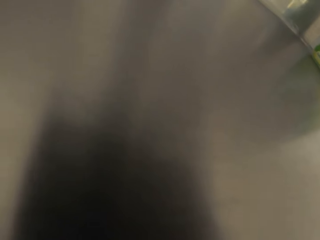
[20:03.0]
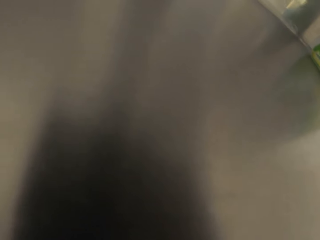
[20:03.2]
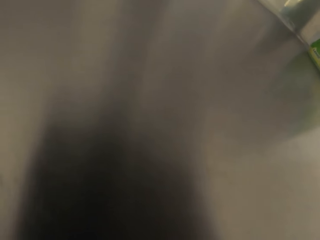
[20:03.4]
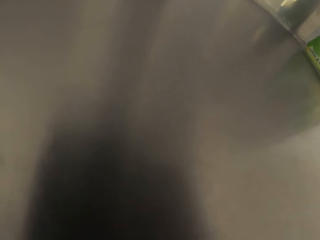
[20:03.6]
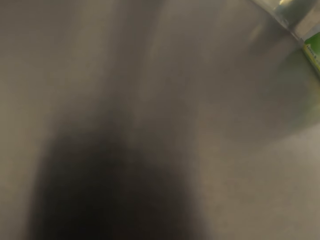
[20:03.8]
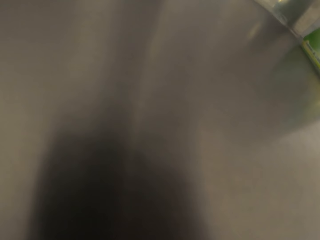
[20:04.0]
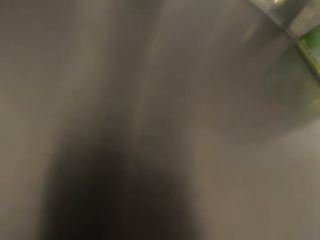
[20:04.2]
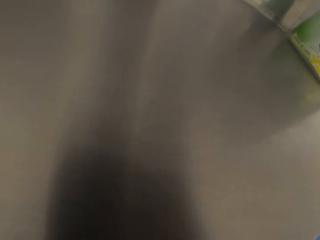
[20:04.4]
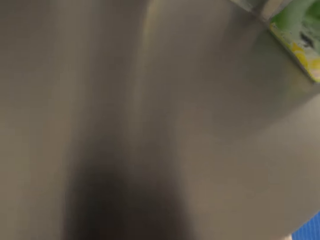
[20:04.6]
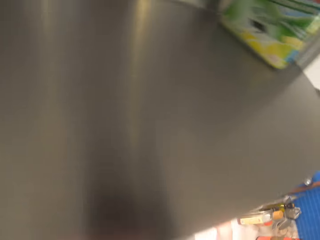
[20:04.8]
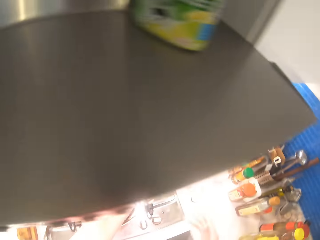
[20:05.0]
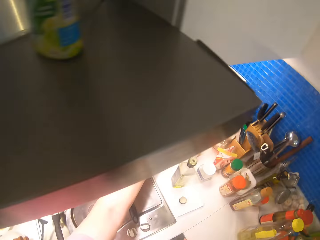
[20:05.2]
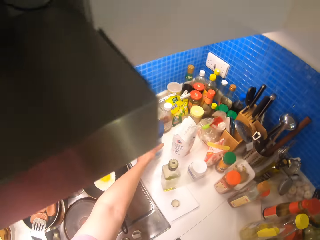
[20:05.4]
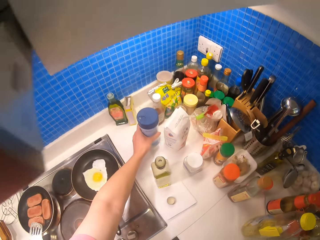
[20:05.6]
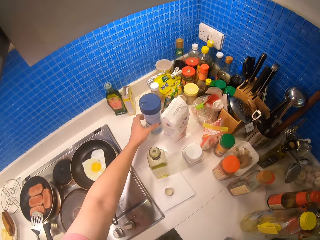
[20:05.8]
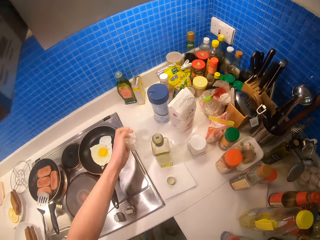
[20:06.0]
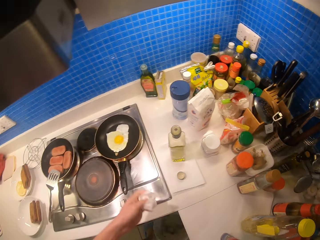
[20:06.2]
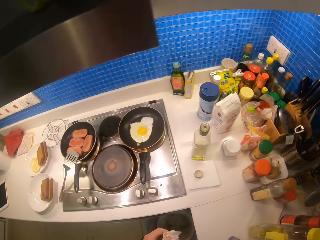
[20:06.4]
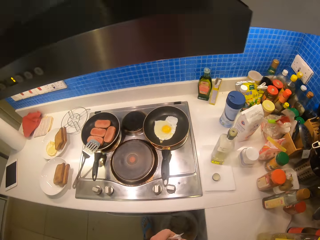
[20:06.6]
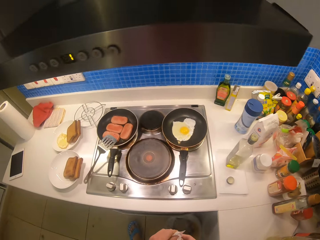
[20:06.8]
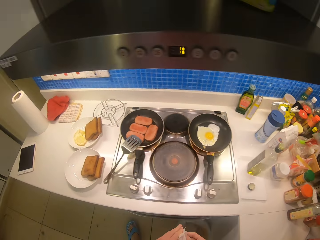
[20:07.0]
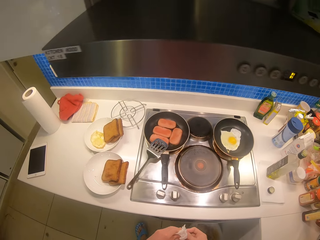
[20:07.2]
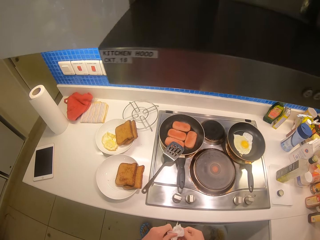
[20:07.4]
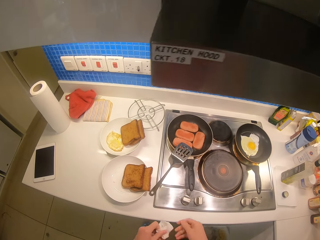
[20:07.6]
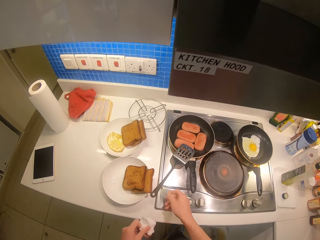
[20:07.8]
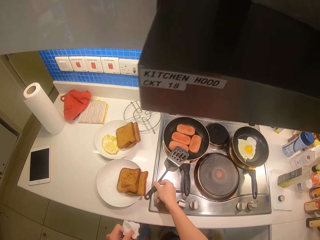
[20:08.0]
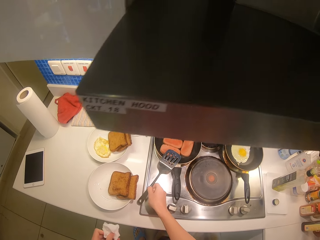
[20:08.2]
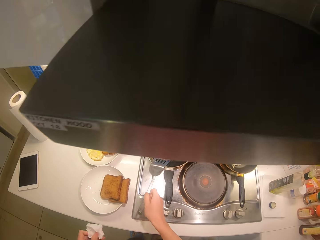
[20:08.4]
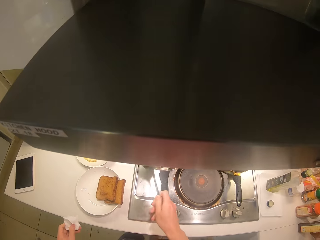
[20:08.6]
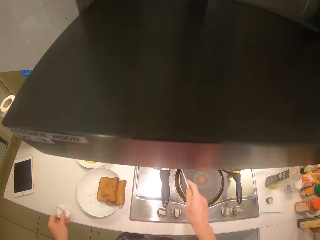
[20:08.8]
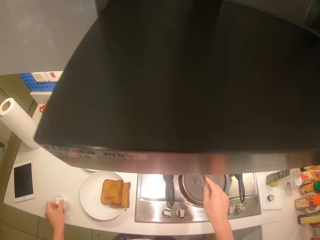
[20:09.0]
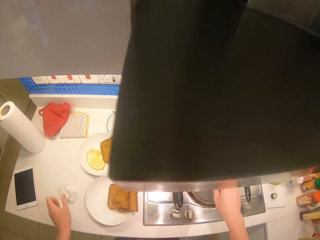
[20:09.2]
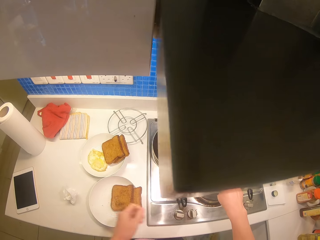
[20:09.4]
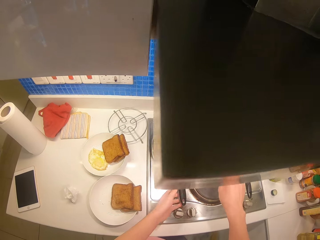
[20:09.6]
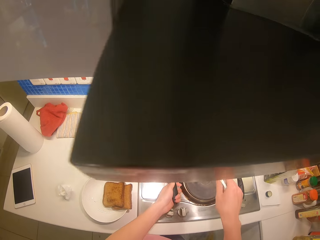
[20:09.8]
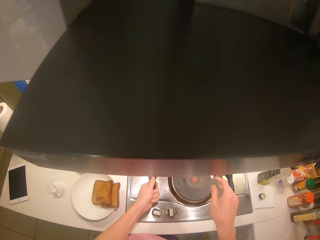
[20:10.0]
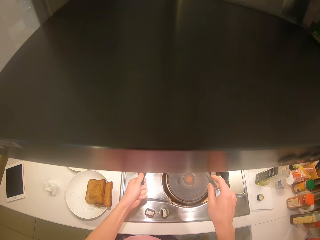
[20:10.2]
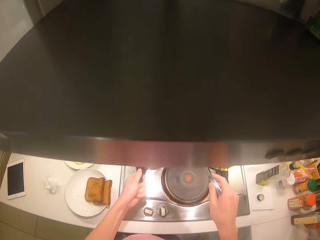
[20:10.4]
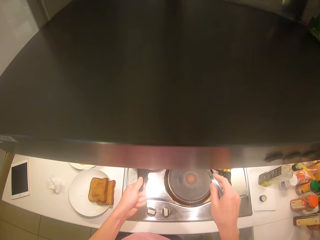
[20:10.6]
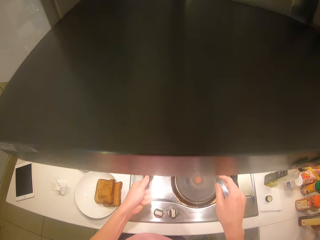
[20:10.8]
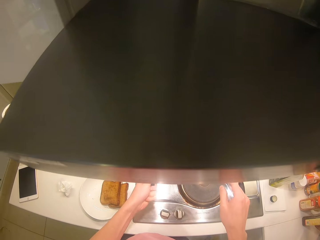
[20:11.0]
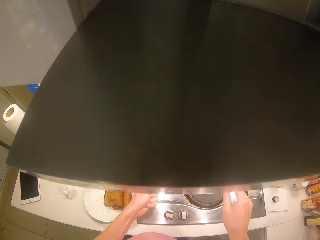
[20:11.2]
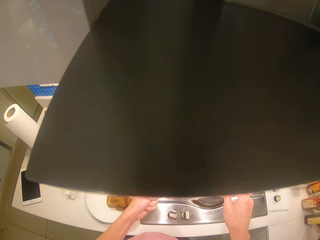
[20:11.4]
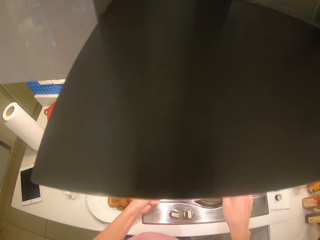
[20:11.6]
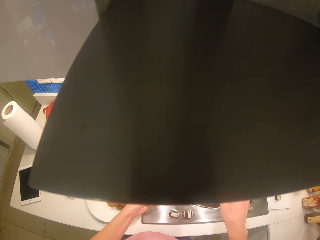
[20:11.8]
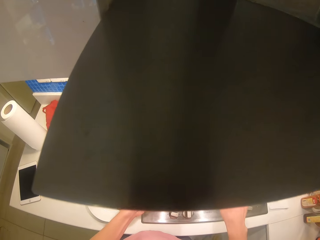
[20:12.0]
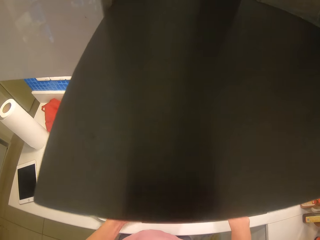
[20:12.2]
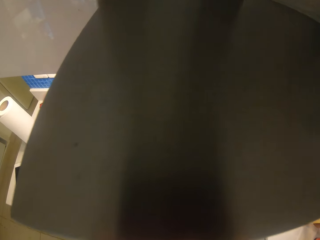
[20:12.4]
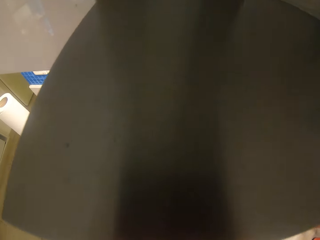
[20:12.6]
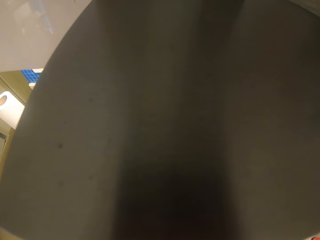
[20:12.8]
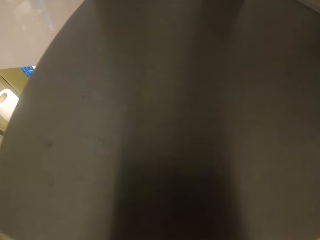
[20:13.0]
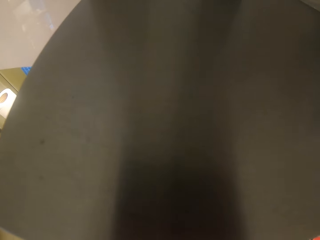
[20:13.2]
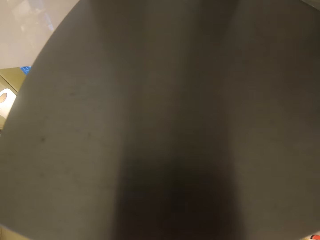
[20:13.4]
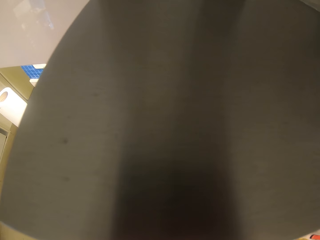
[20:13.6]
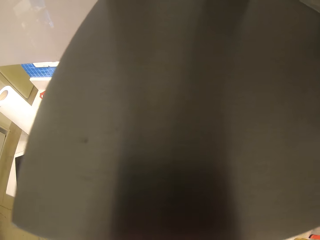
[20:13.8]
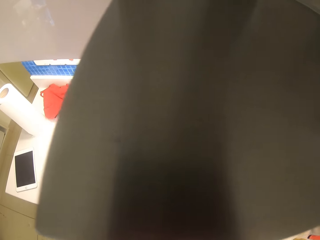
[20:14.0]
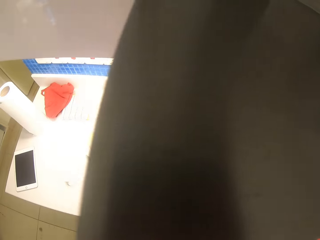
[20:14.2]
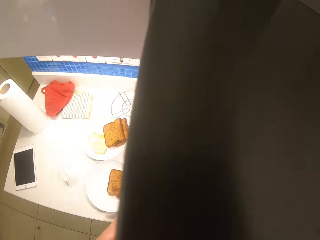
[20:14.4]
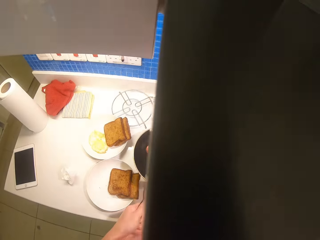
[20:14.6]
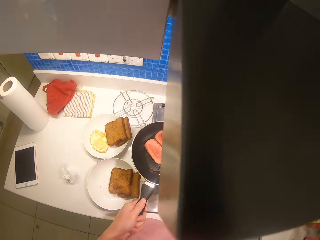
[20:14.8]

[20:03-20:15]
The camera wearer places the tin away. They take up the spoon. They shake the pan with the left hand. They cook.

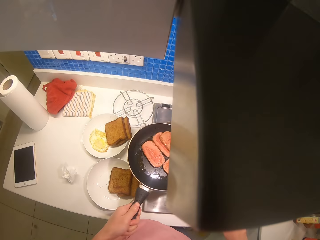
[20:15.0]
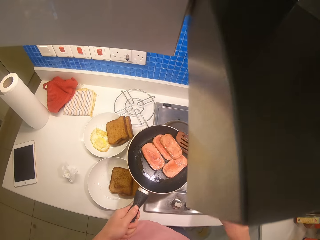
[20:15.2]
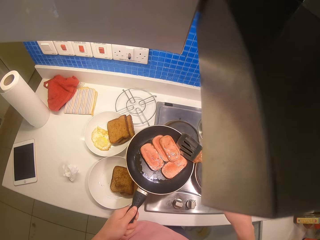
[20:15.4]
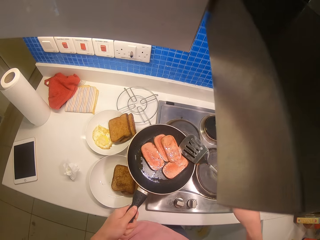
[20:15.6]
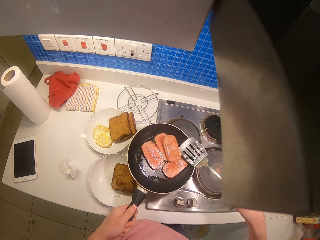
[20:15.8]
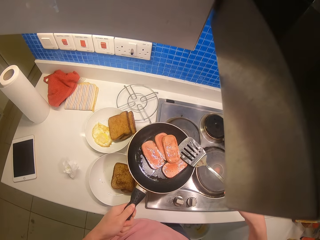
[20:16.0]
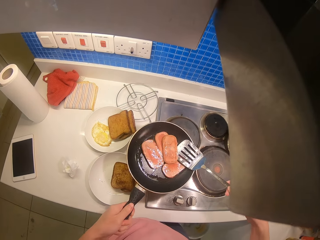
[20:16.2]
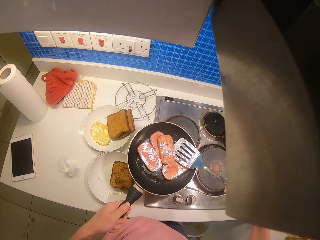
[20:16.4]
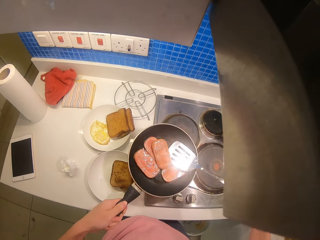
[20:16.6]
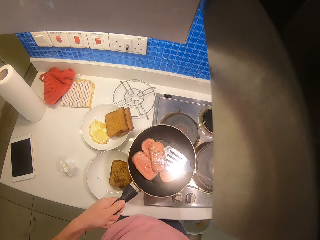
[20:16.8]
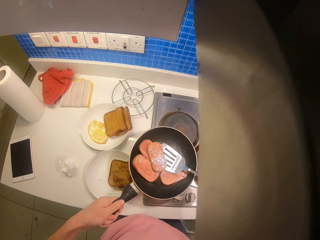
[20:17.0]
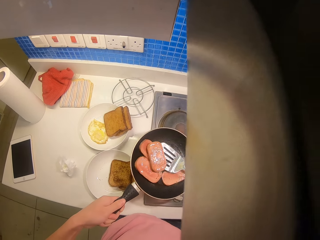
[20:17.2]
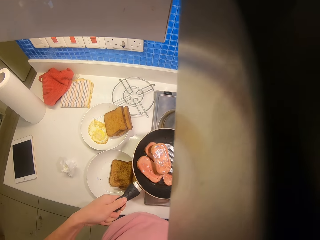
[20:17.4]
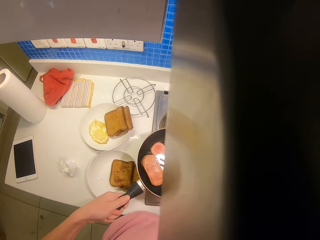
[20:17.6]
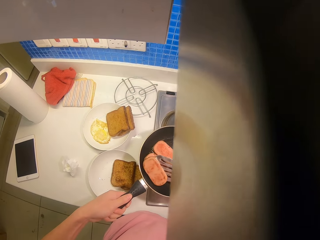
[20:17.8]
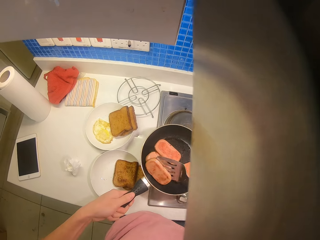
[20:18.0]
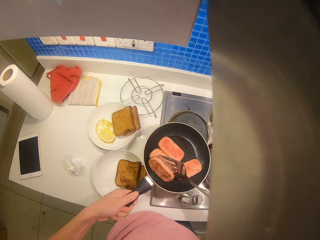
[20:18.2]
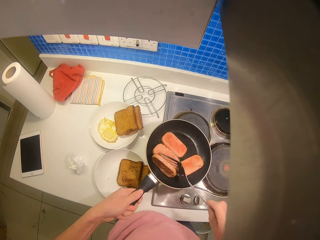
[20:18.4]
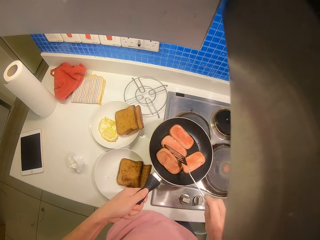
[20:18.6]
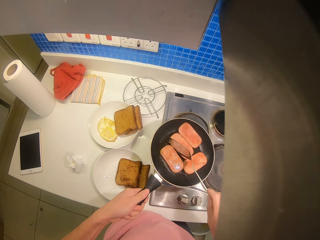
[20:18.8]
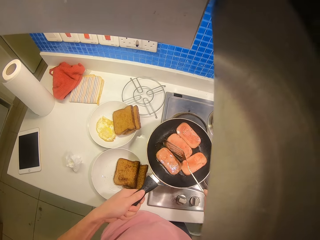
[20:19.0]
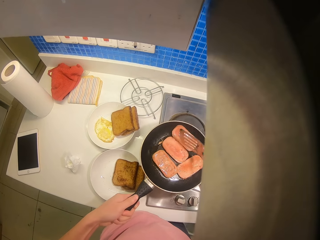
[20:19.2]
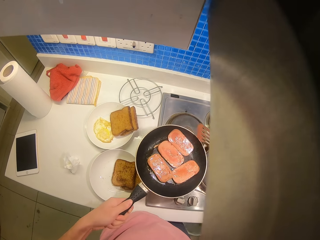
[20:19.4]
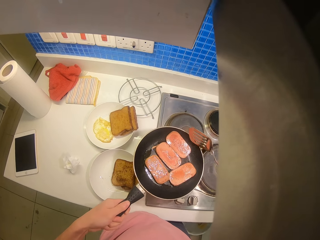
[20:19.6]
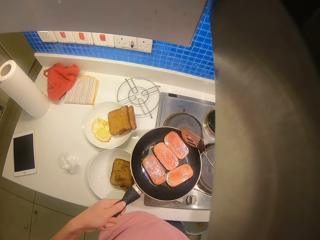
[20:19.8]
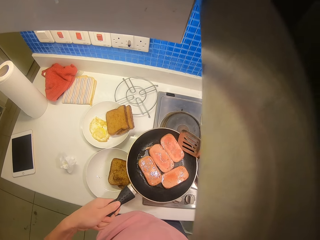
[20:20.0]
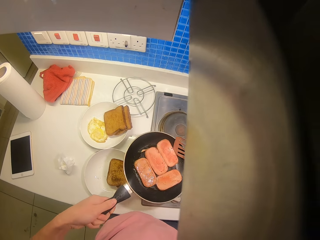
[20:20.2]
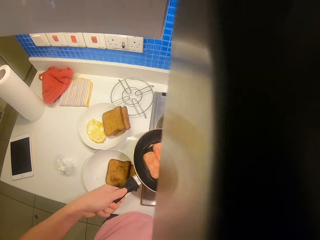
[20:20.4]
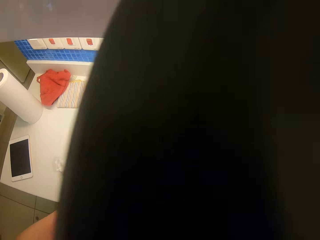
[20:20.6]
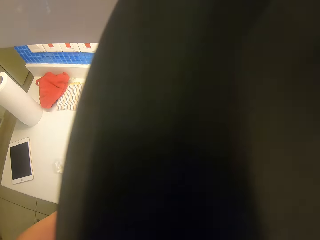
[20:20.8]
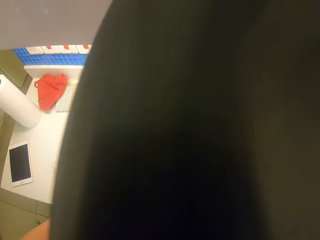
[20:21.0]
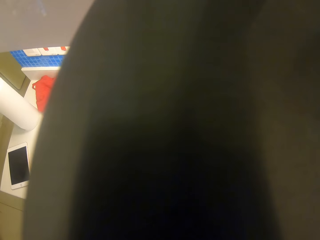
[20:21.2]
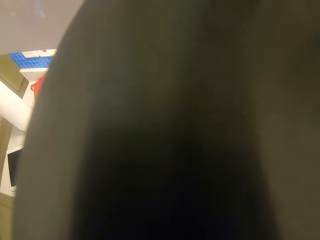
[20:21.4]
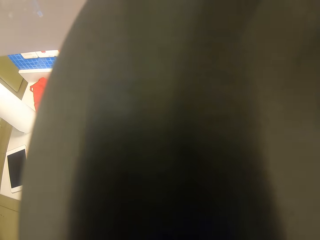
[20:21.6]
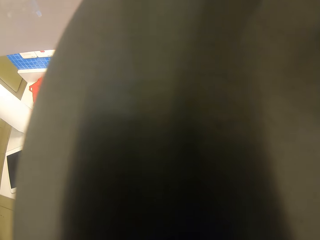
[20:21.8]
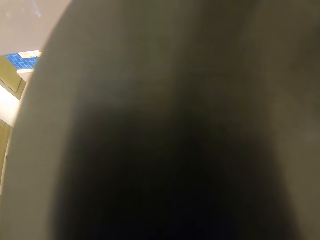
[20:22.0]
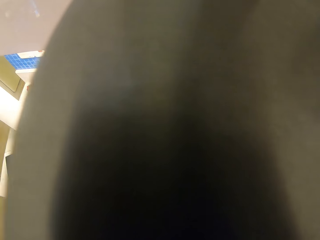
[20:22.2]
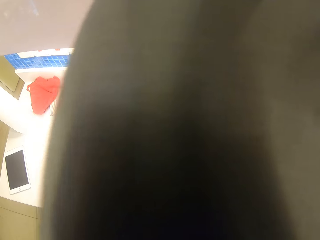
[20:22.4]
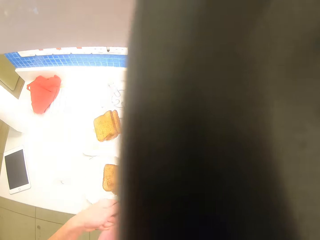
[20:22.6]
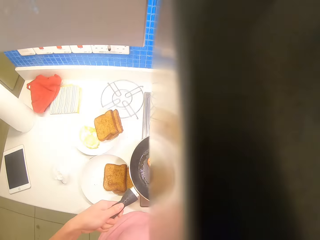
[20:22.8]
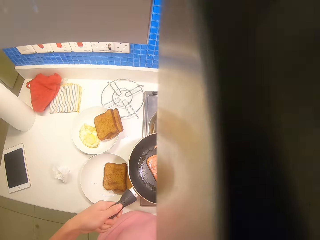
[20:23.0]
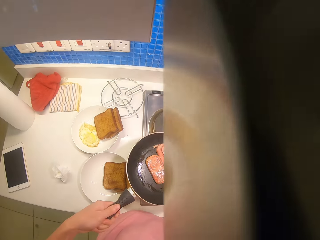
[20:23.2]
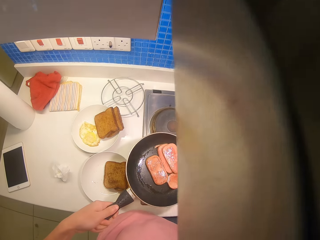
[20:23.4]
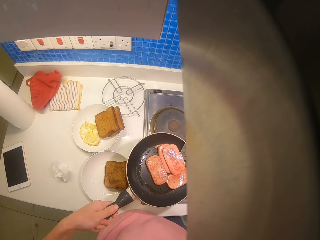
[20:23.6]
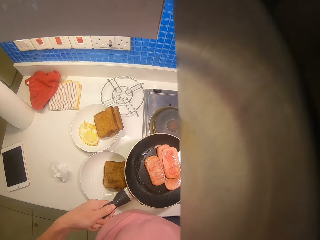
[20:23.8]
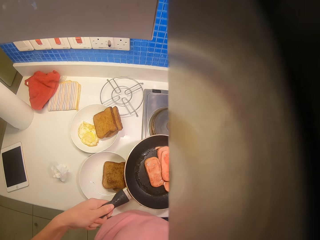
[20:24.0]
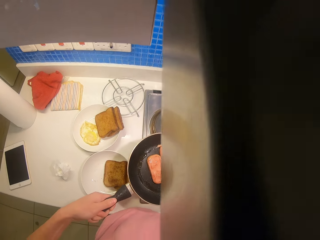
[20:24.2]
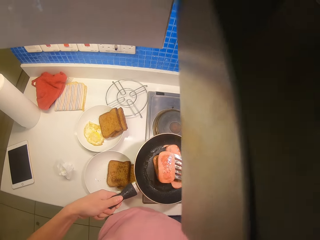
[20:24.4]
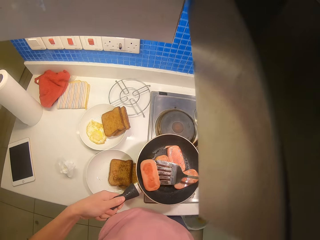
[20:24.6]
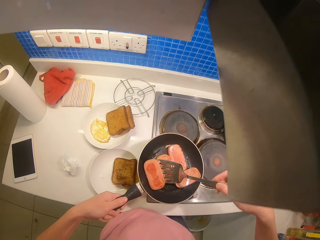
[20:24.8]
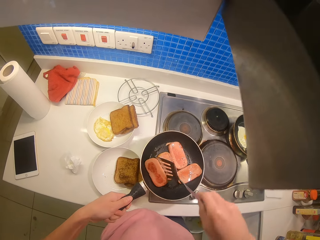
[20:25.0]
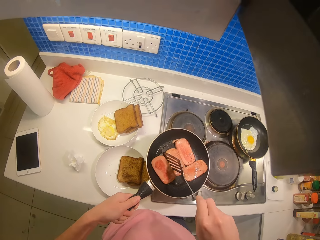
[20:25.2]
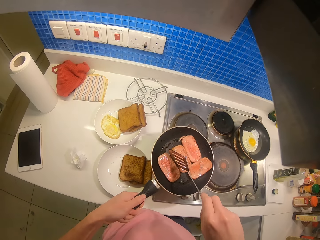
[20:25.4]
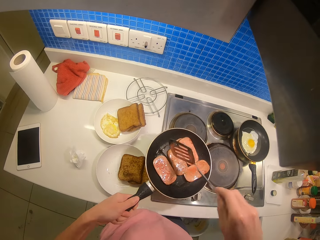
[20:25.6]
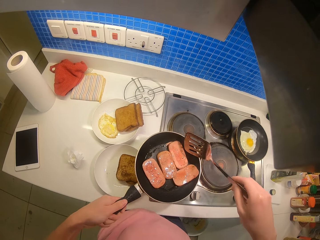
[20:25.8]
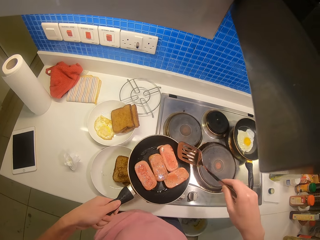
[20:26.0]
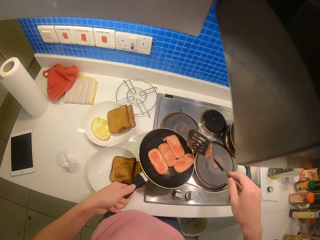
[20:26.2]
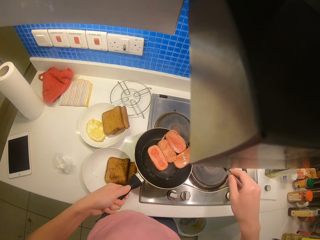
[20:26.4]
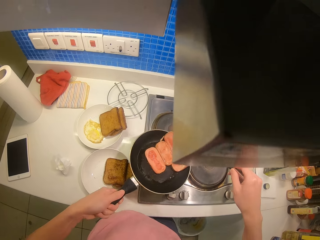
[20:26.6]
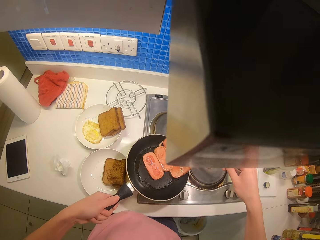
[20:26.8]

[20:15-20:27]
The camera wearer flips the sausages around the pan.
